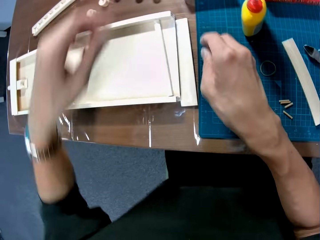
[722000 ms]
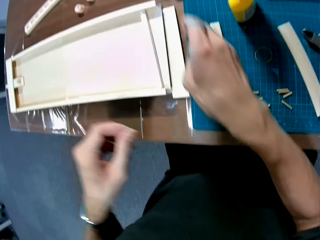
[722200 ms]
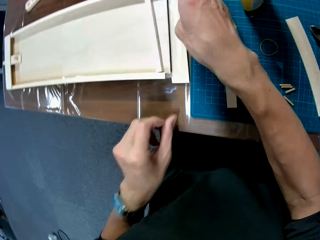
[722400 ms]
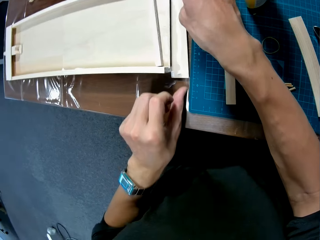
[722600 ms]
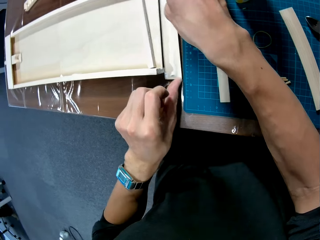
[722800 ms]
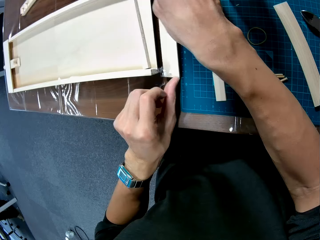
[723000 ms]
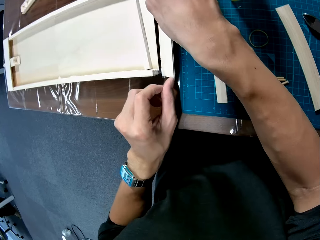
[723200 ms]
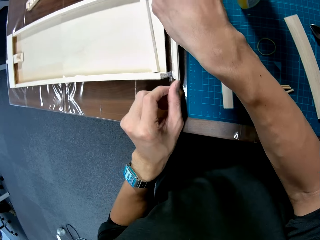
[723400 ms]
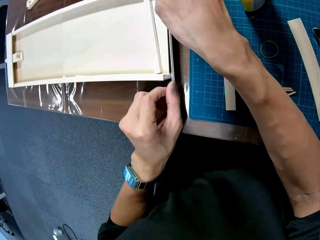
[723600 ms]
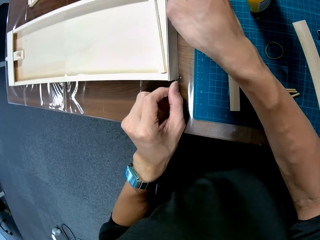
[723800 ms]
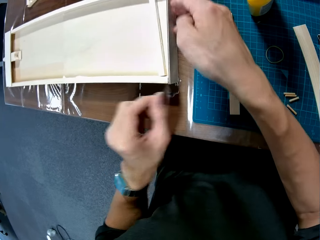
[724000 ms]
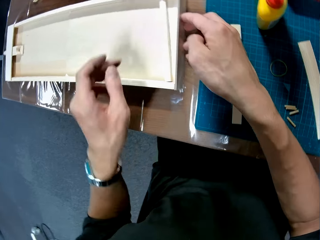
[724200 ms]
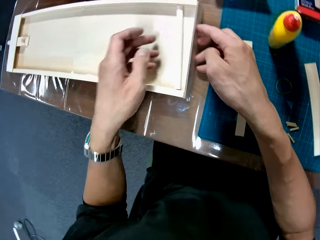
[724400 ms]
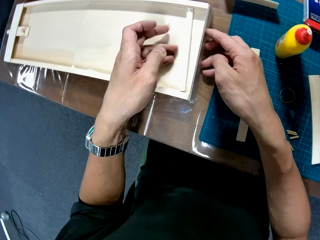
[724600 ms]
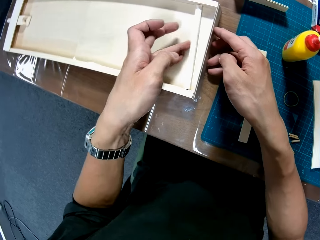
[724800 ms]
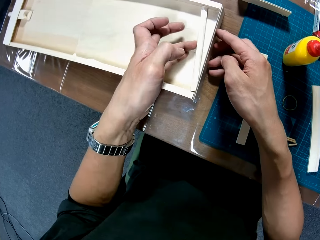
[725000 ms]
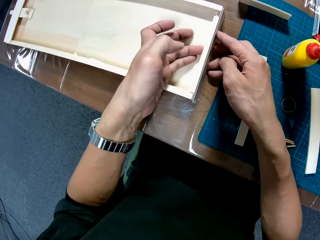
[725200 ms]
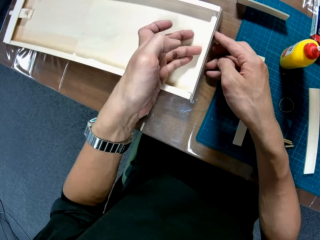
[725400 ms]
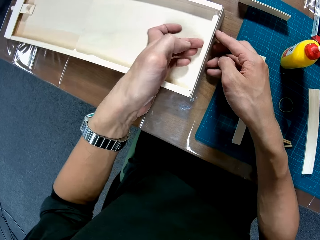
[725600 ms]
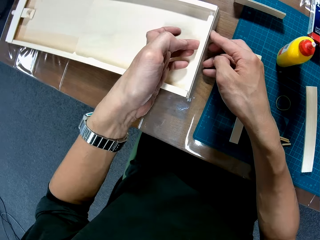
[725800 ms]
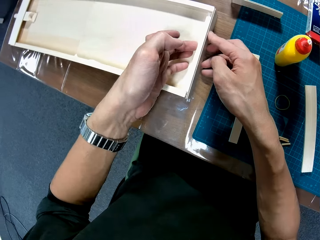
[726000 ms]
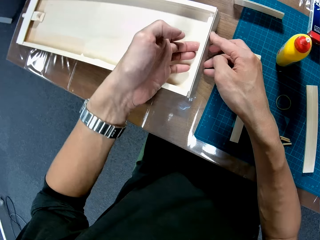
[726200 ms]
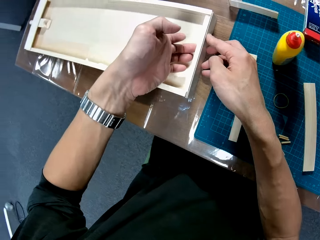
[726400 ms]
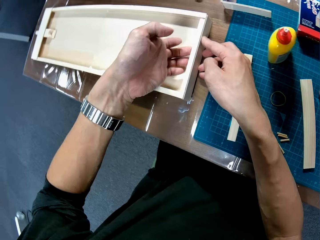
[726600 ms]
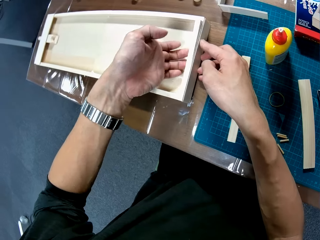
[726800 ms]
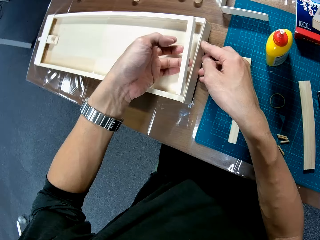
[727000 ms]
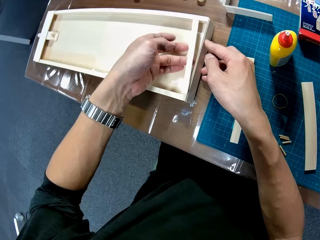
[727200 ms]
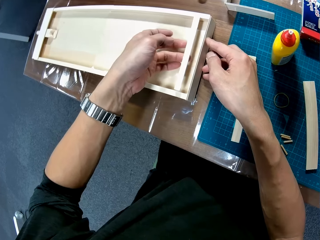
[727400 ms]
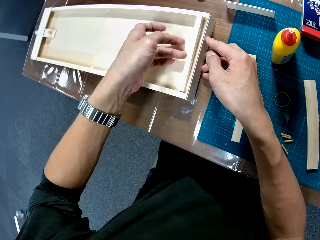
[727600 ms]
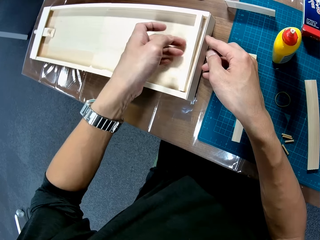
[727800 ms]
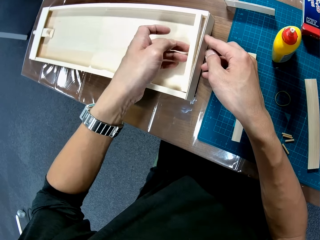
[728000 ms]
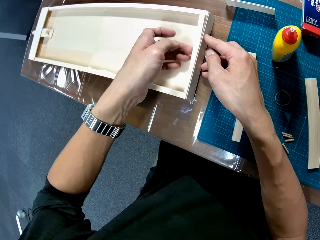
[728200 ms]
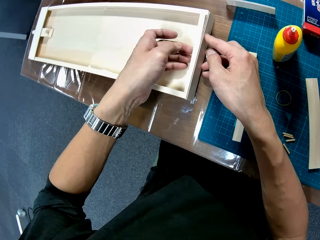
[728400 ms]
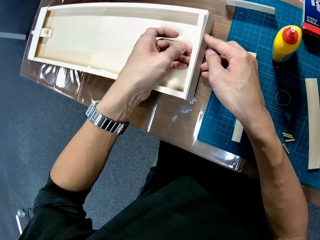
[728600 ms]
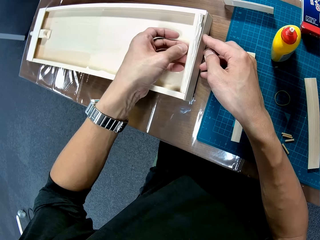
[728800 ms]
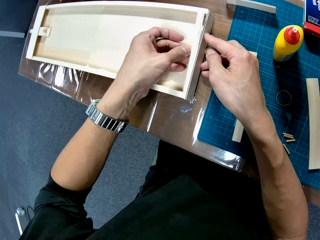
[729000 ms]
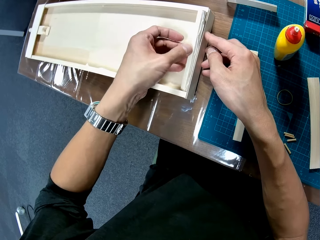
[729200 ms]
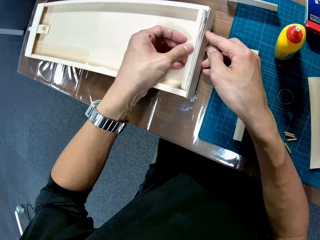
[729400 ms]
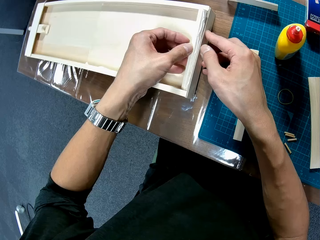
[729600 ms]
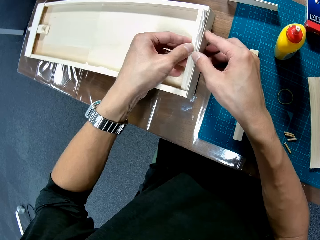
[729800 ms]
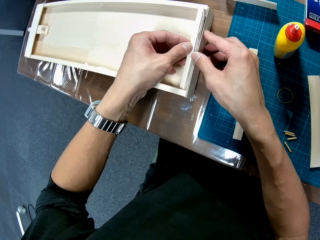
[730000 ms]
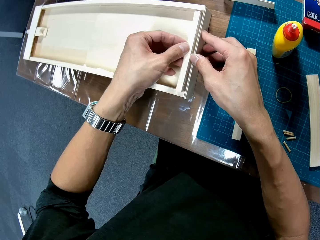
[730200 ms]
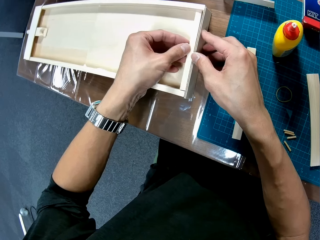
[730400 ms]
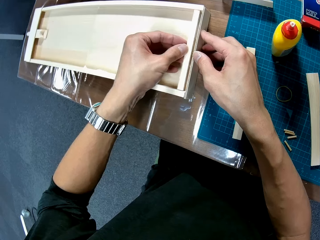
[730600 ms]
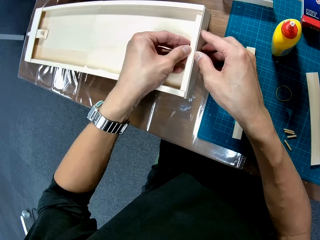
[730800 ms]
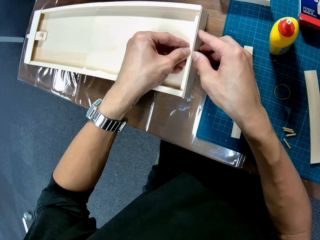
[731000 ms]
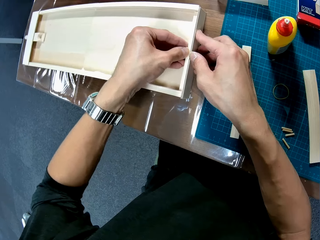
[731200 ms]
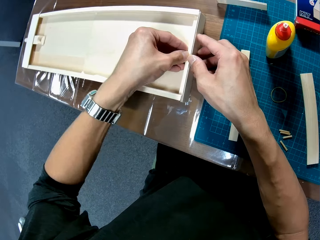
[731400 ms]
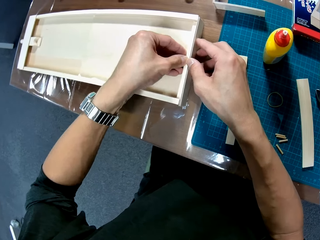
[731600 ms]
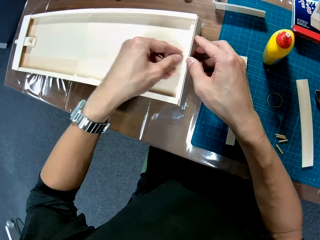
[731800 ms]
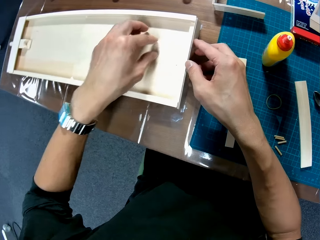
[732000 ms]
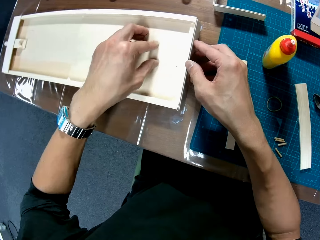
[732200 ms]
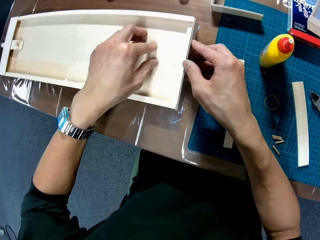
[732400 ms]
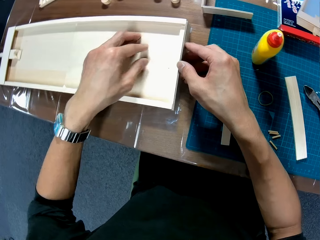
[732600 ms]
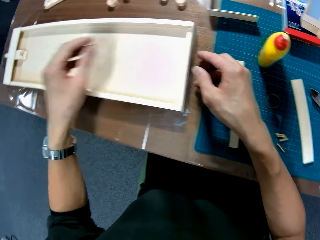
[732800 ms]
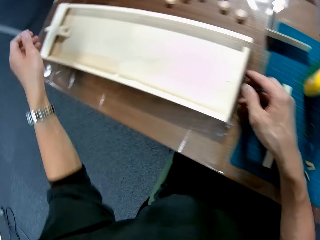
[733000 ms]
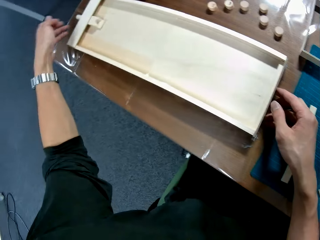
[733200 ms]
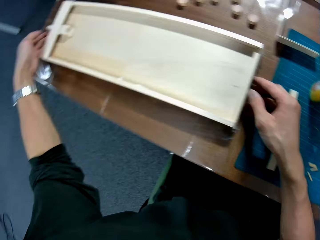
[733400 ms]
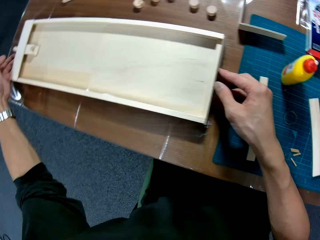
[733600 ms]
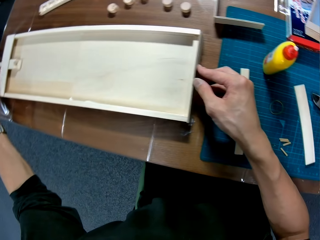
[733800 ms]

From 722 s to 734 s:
The camera wearer drops the piece. They put the frame on the table. They fix a carton piece onto the box. They fix another carton piece onto the box.

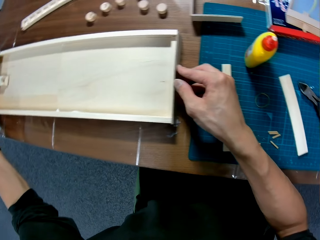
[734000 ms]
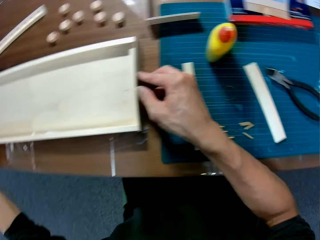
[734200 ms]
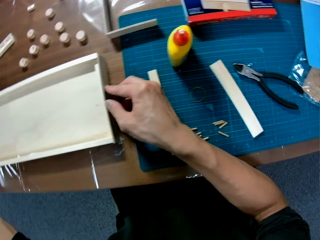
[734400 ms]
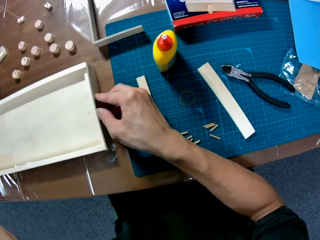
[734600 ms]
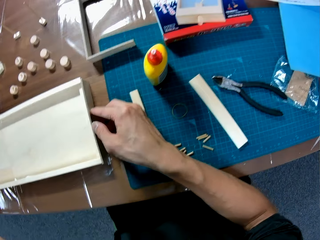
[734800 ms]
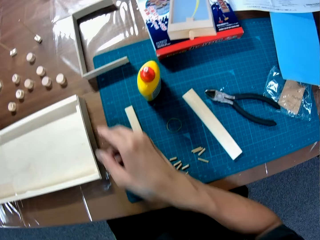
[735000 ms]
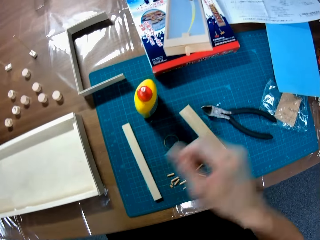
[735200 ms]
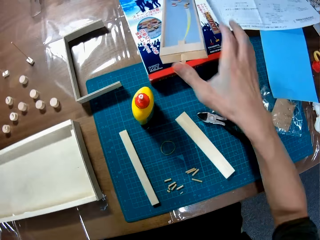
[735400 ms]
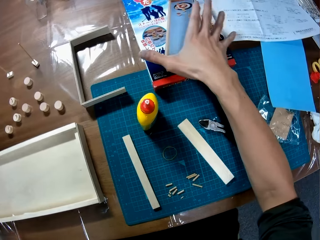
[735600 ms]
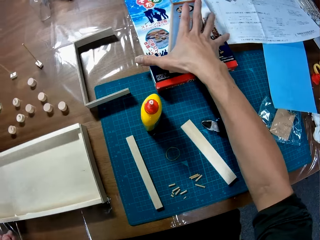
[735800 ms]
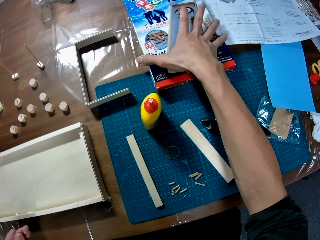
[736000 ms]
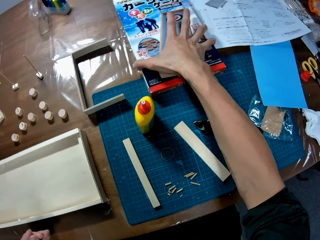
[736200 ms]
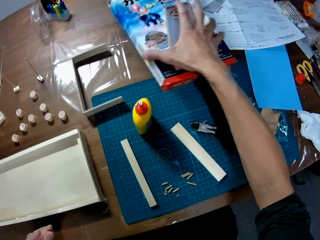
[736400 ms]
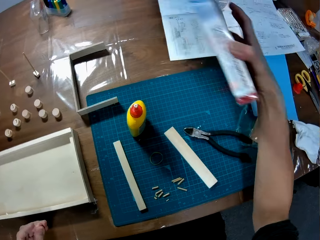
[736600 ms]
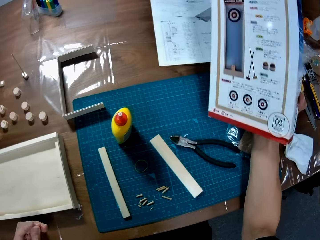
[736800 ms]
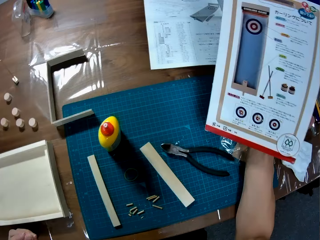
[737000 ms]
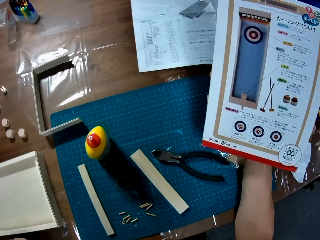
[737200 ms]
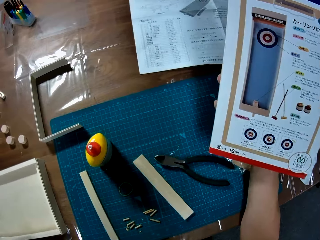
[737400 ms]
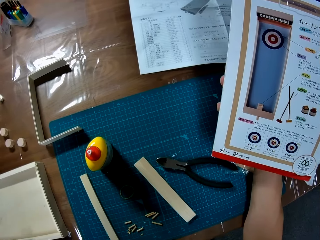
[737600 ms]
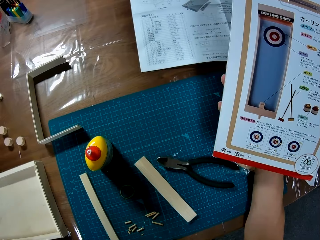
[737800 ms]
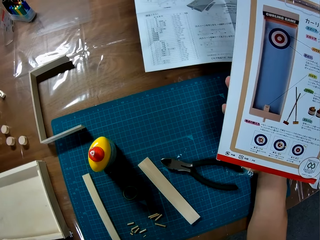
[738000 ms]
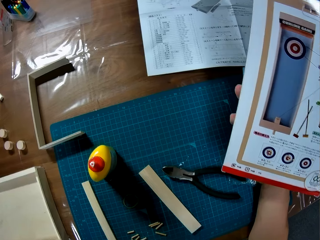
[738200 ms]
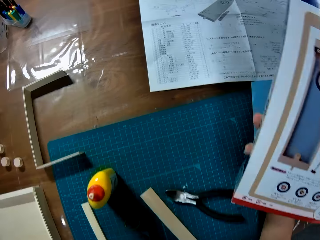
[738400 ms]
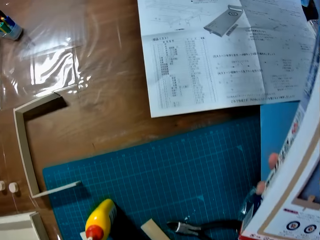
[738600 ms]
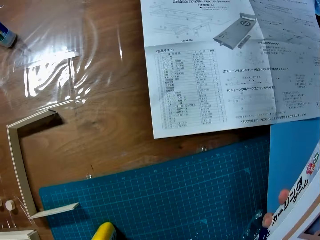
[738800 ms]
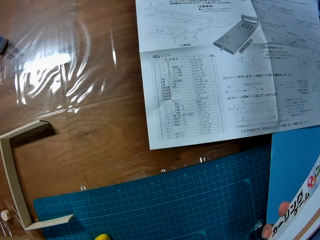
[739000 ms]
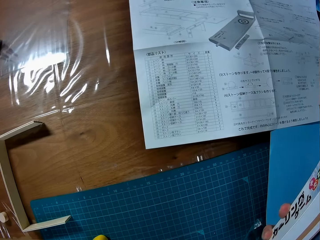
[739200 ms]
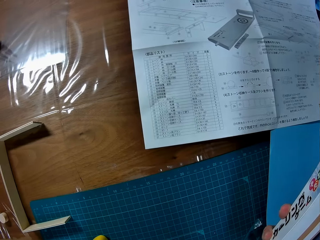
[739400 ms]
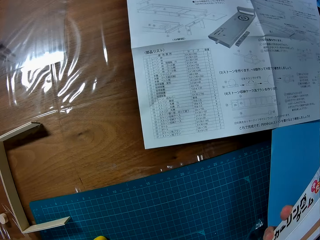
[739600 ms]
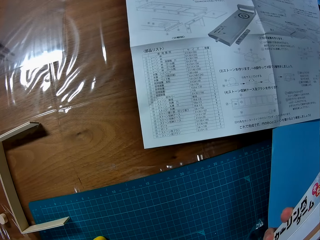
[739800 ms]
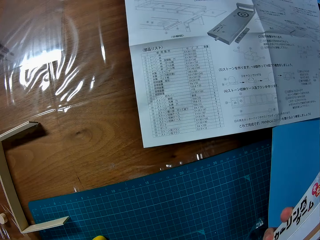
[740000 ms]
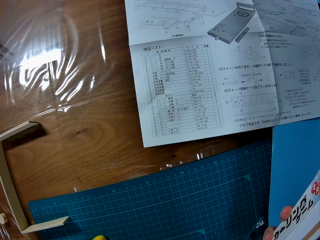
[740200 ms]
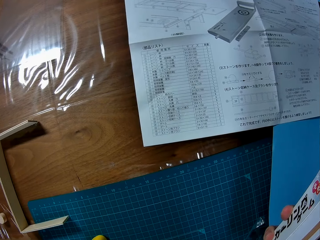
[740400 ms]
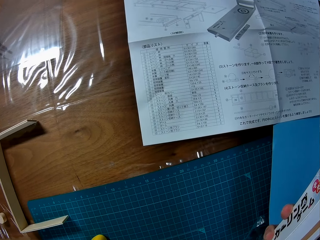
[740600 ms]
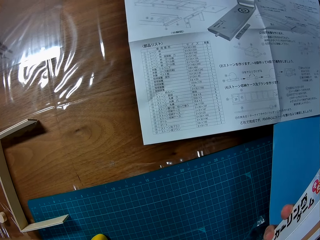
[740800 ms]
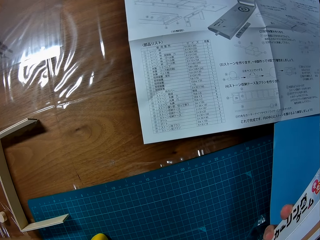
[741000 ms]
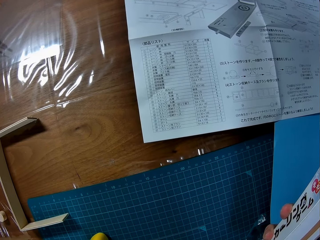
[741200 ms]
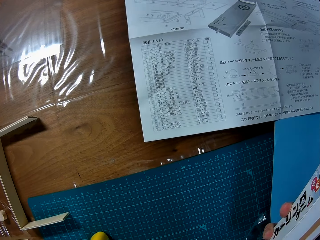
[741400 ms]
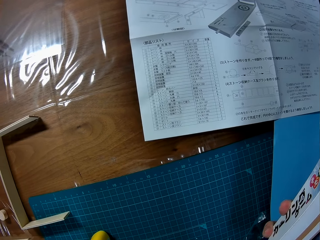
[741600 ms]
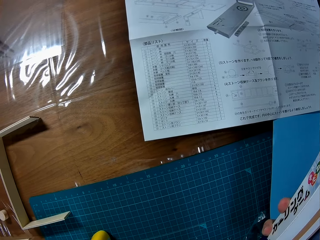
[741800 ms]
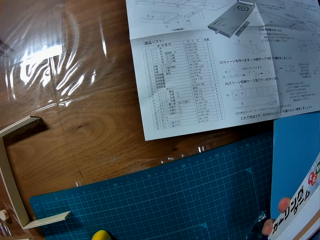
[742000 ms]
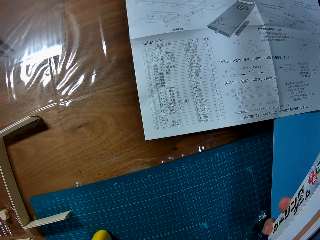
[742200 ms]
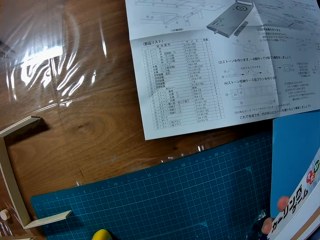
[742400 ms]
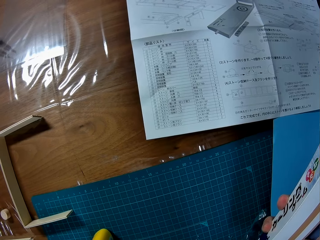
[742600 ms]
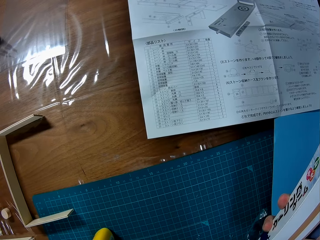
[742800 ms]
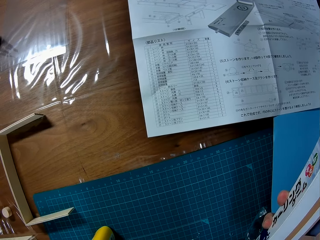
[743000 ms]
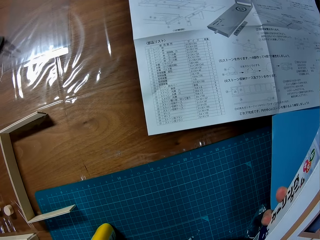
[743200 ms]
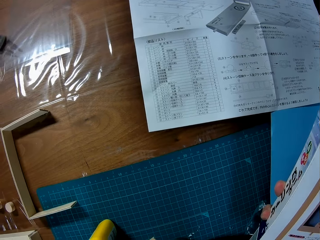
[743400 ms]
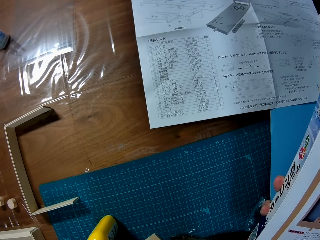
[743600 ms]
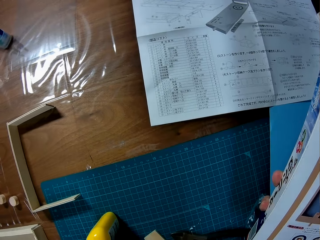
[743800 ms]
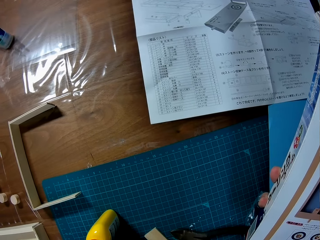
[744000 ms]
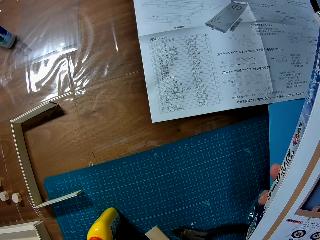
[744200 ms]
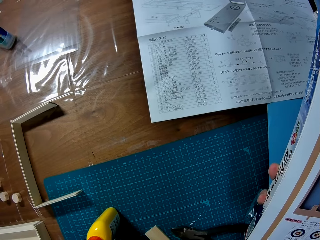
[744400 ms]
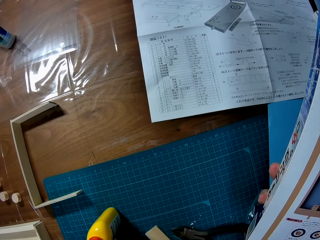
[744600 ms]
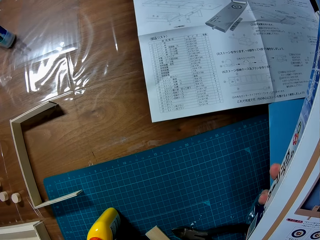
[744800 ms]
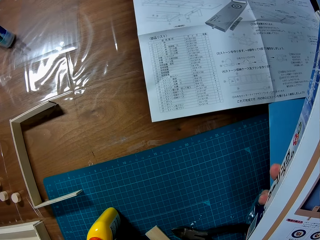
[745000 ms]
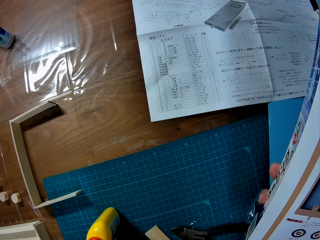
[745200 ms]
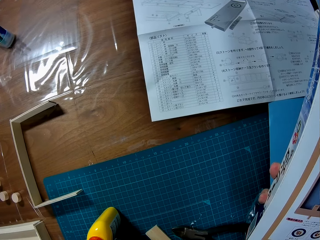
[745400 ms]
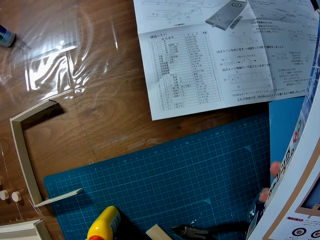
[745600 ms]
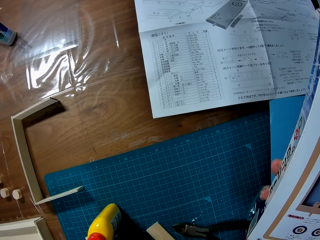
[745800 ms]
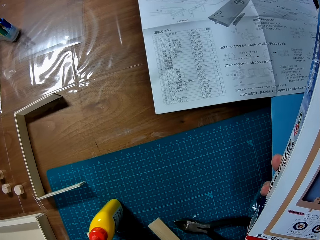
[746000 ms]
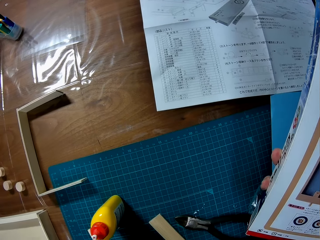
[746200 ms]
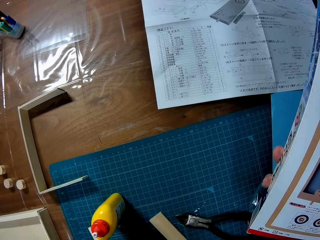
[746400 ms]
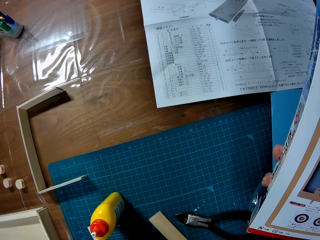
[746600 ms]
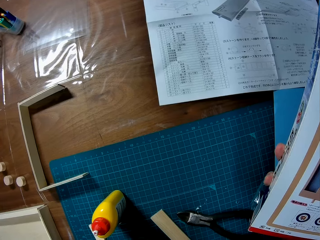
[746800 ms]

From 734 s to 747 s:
The camera wearer takes a box from the table. They turn the carton. They look at the box. They look at the table.
